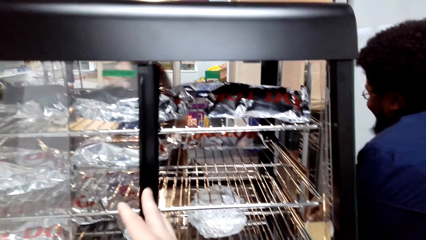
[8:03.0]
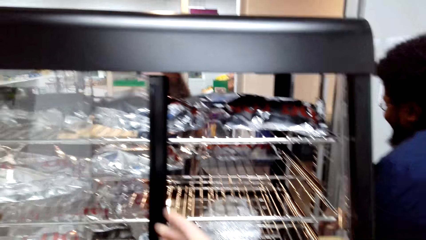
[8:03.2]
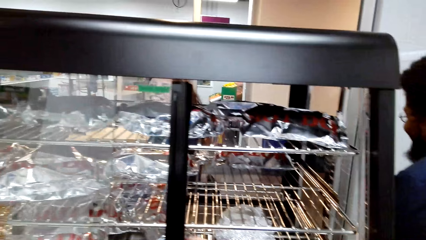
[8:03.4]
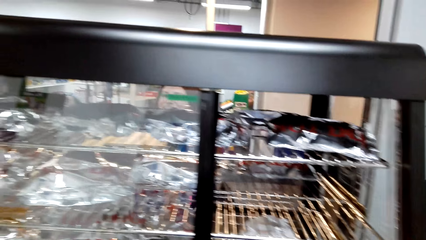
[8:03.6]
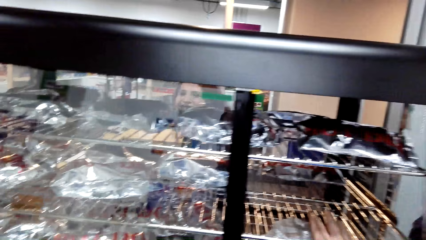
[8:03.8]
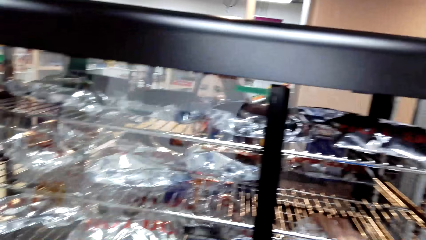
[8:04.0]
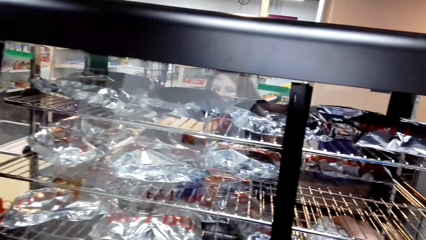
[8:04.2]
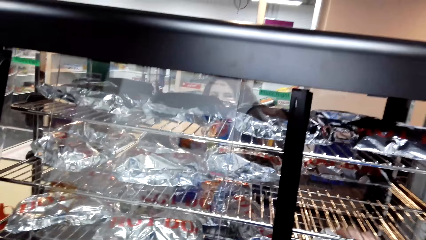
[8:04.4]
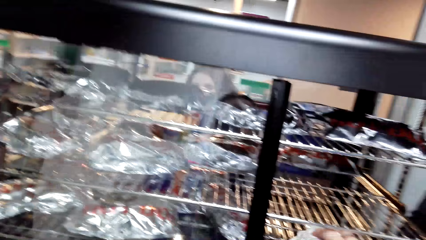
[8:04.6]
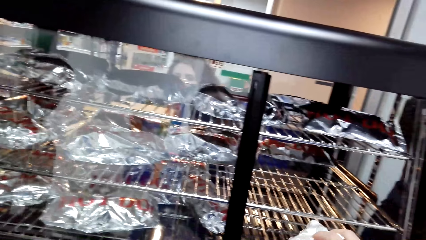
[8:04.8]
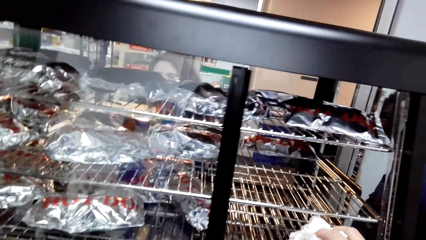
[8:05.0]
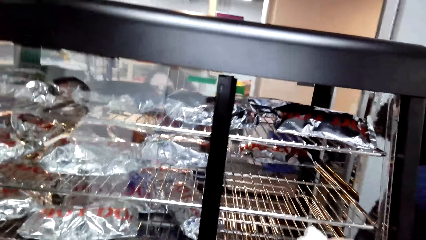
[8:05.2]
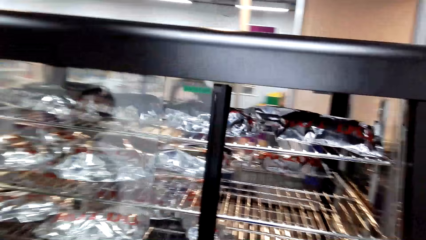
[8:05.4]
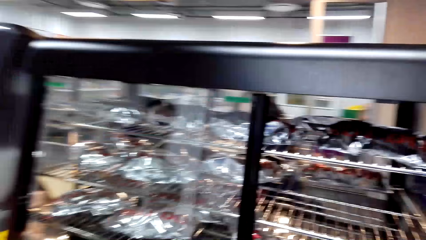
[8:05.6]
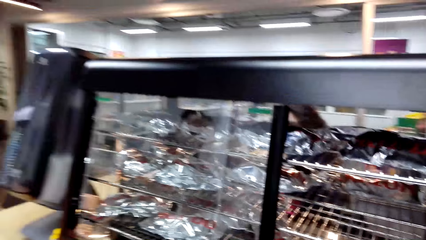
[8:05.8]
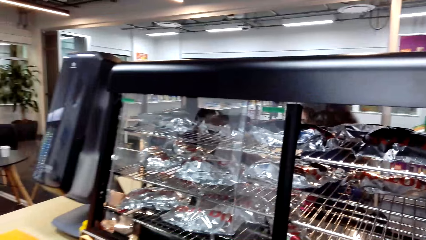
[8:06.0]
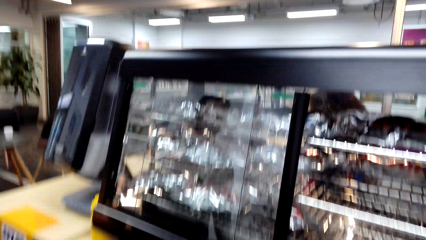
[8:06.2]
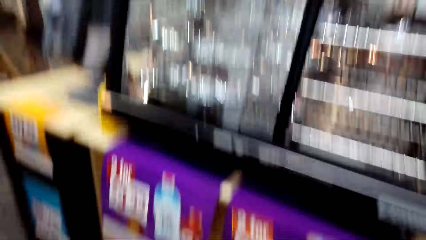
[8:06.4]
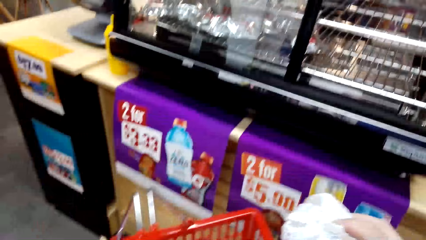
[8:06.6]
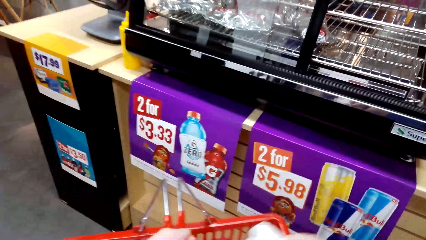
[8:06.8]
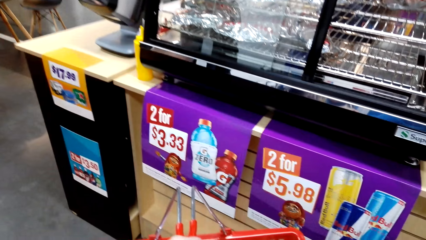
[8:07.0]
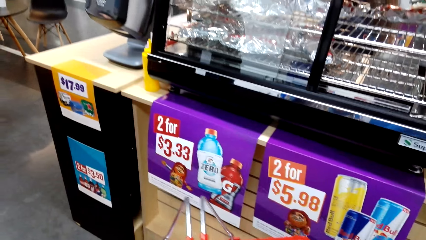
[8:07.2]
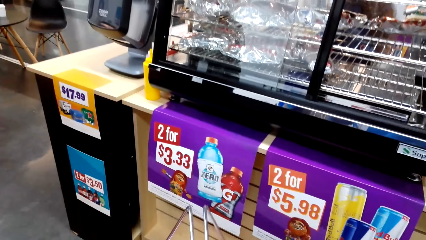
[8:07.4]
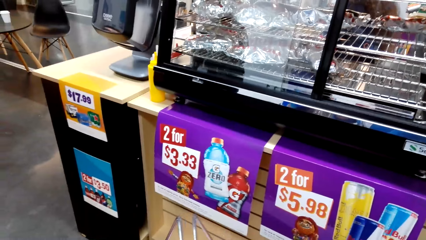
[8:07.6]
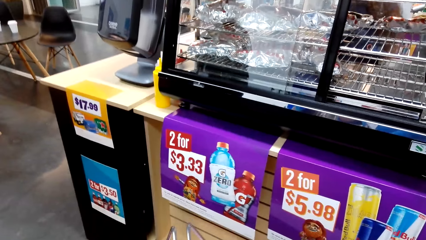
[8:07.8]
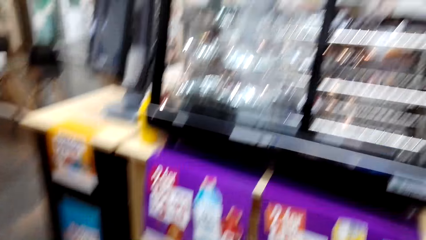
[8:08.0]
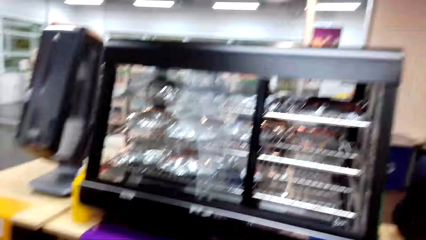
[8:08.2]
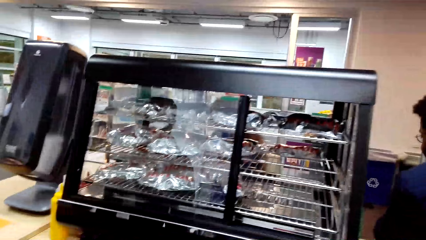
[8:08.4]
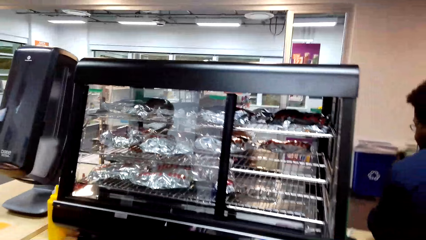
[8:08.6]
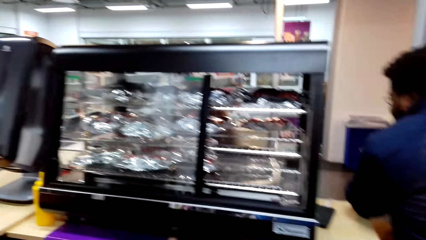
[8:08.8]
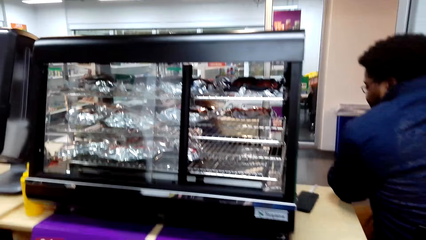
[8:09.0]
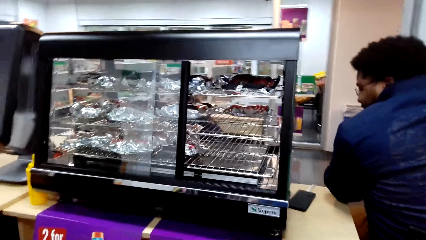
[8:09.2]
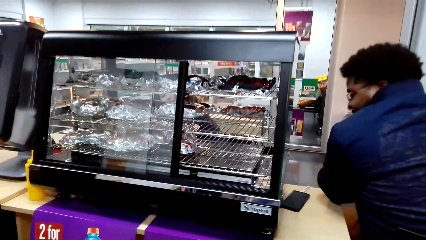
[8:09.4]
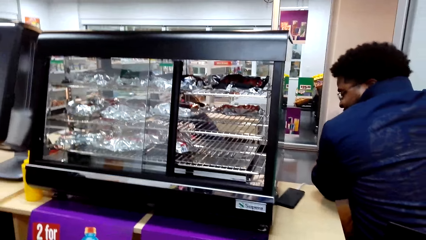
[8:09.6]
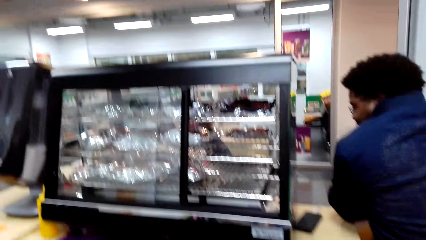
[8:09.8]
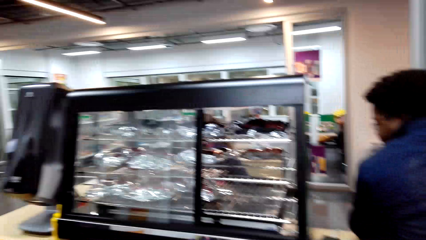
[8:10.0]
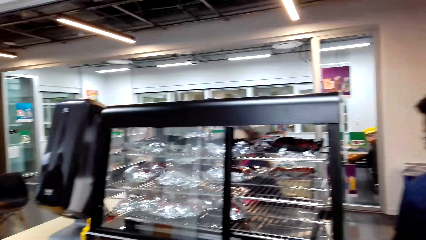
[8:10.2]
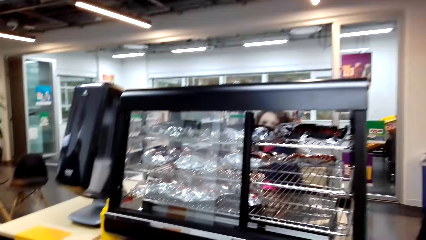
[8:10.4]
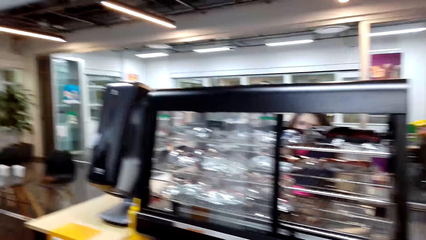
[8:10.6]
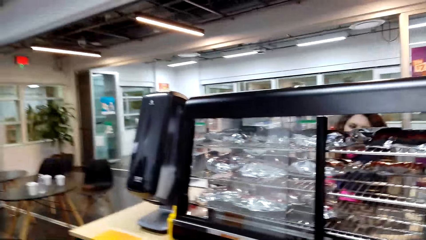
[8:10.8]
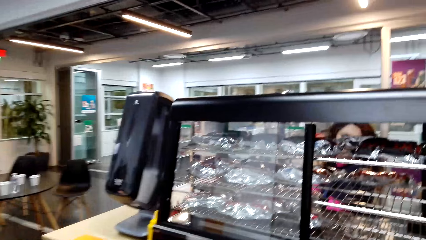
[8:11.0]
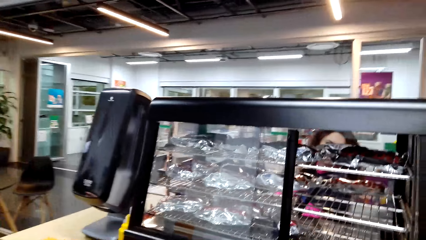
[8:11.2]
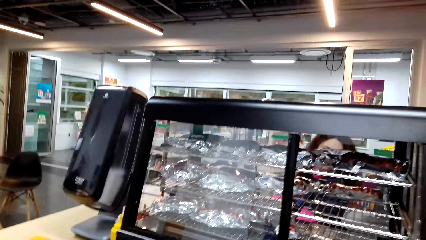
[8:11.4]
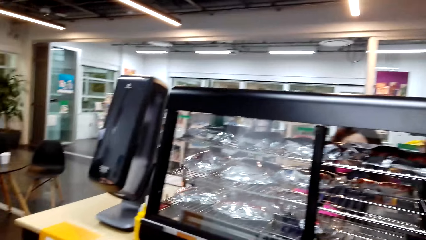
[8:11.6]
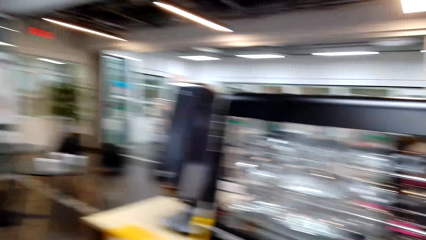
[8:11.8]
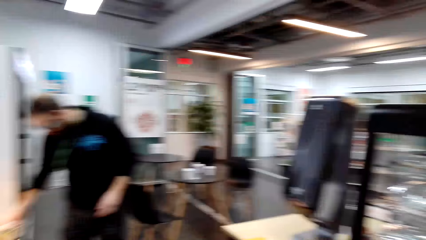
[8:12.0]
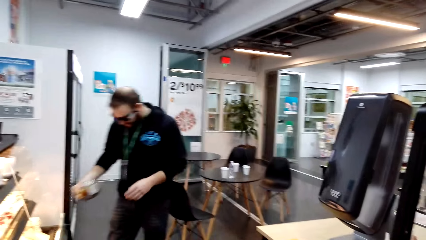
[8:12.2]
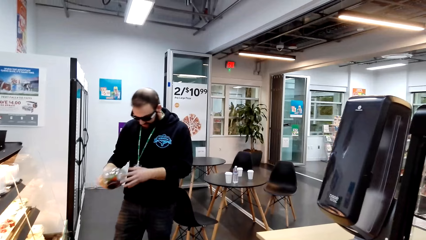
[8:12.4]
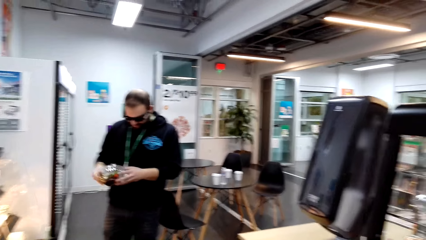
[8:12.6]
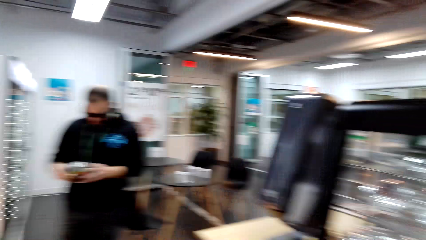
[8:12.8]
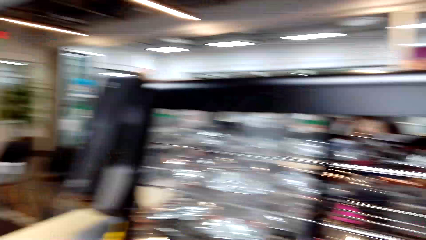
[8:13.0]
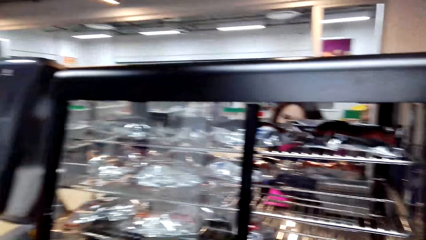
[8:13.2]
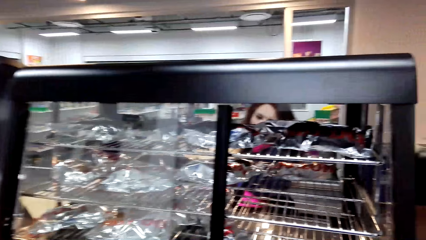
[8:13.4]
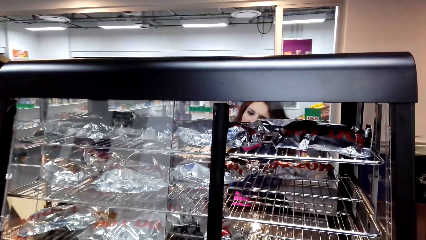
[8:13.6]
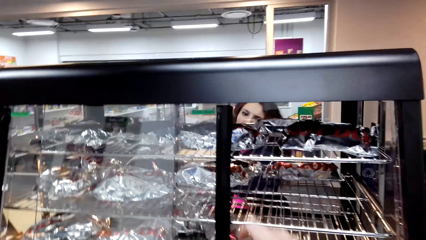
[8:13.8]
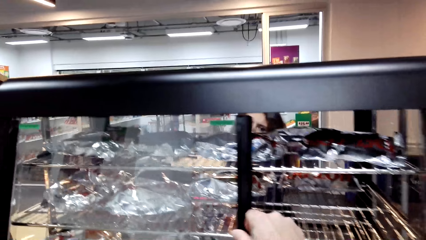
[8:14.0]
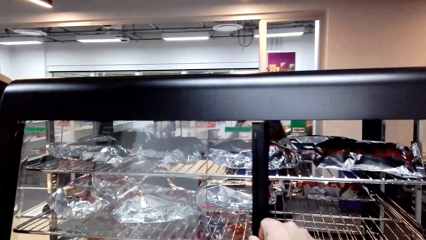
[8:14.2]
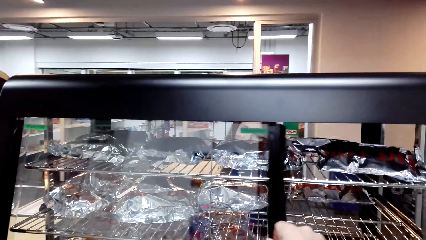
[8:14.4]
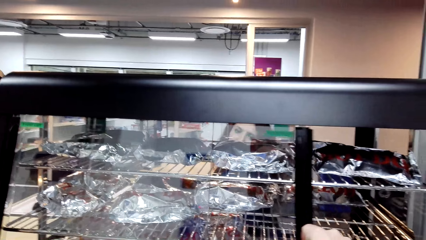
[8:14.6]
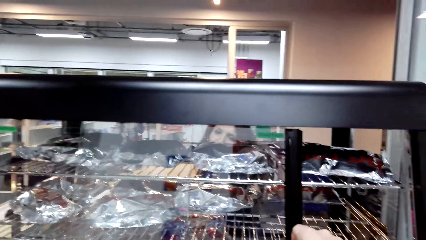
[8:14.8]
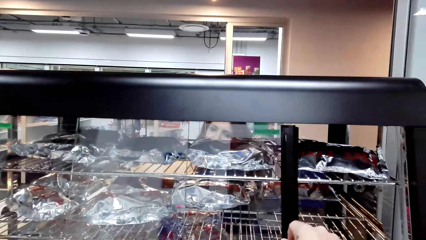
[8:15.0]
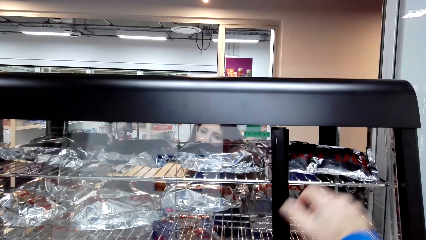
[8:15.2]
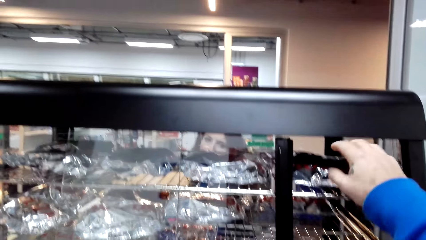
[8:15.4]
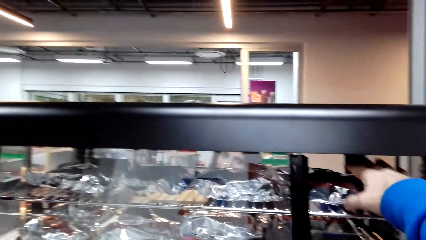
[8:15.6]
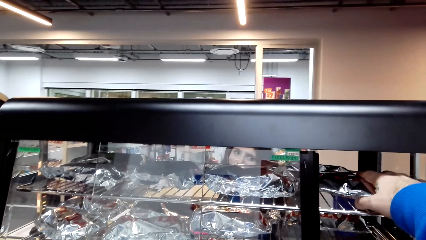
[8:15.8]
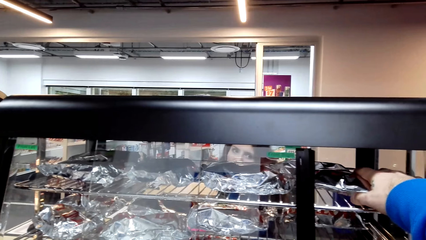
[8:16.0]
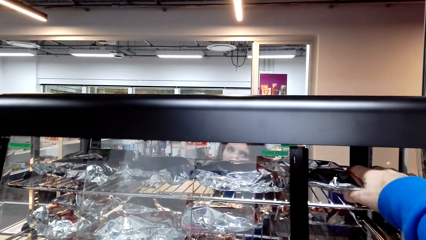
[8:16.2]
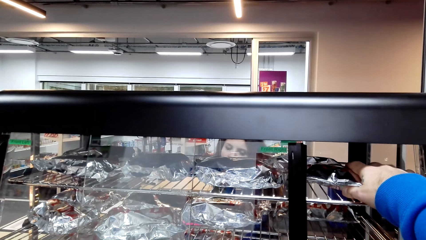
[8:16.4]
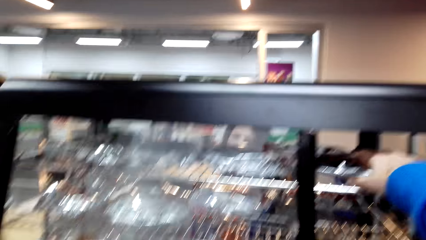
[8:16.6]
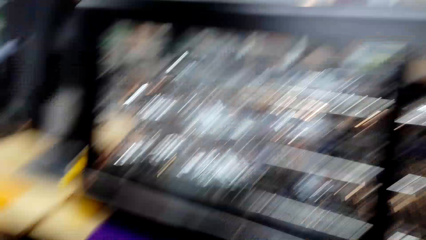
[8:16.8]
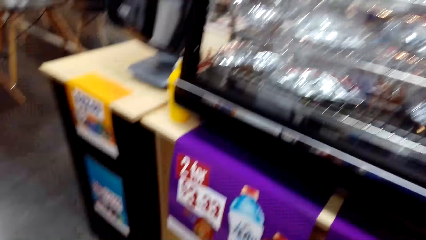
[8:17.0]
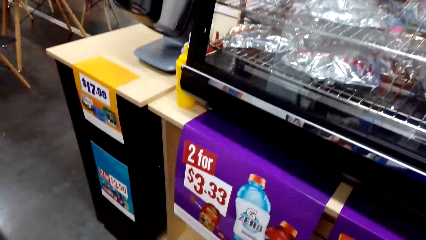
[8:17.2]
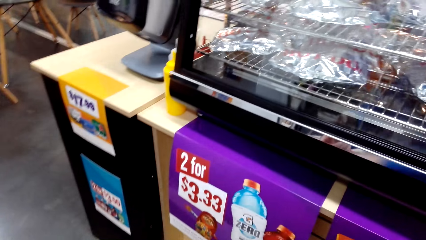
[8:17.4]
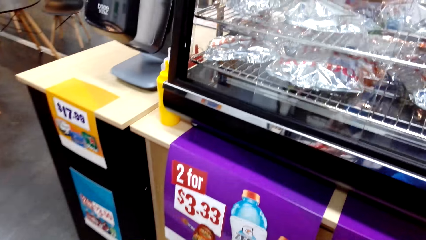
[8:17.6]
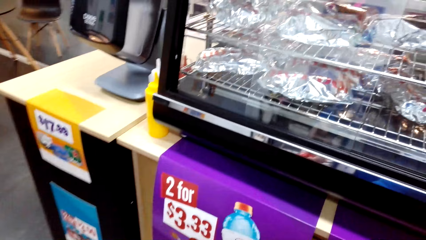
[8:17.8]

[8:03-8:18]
The camera wearer opens the sandwich display, dialogues with a cashier, and looks at the sandwich display. A man picks something. The camera wearer dialogs with a person, dialogues with the cashier, closes the sandwich display, and picks a hotdog.
